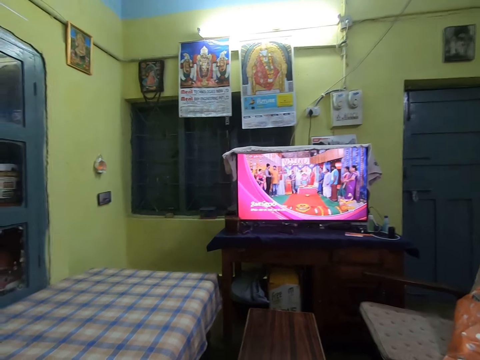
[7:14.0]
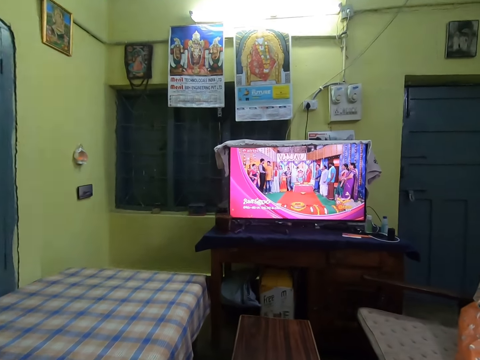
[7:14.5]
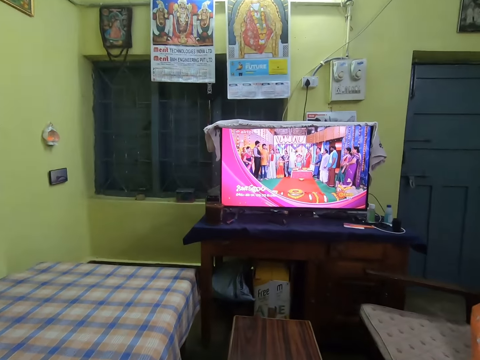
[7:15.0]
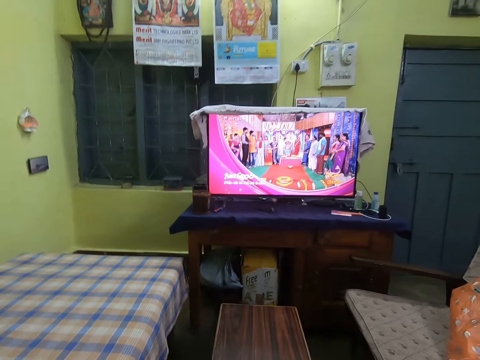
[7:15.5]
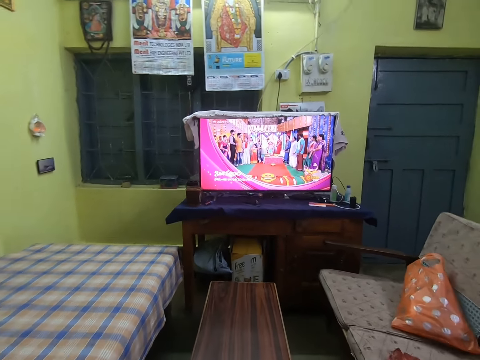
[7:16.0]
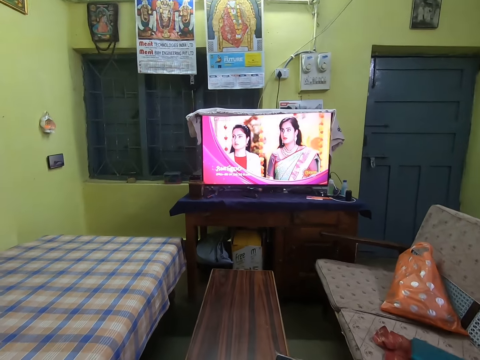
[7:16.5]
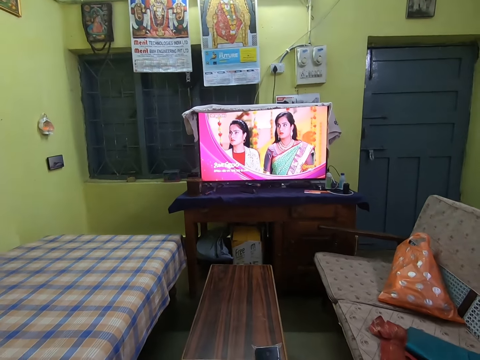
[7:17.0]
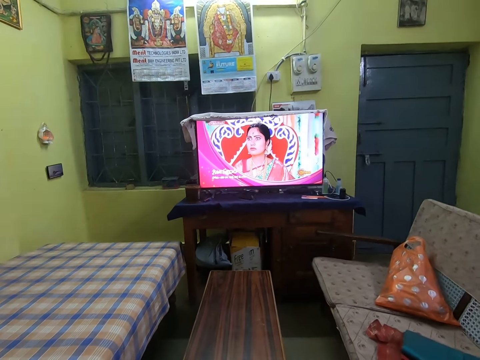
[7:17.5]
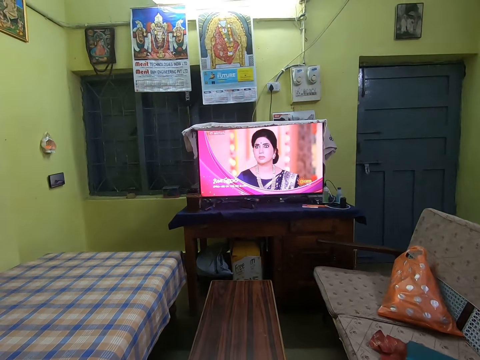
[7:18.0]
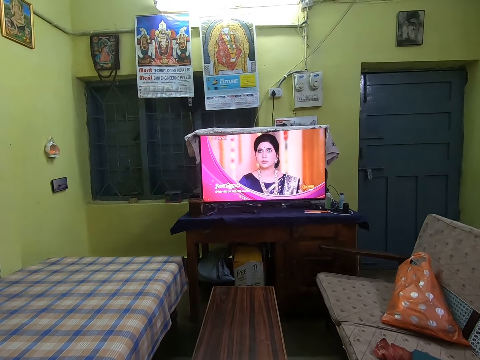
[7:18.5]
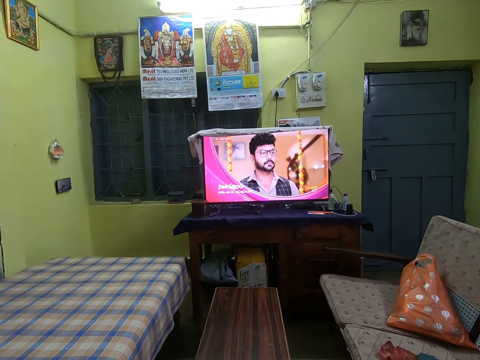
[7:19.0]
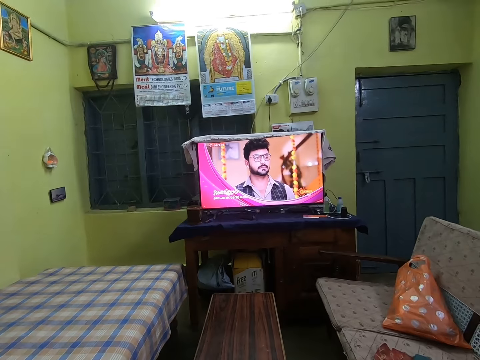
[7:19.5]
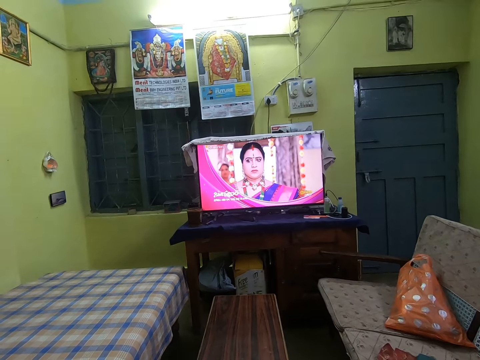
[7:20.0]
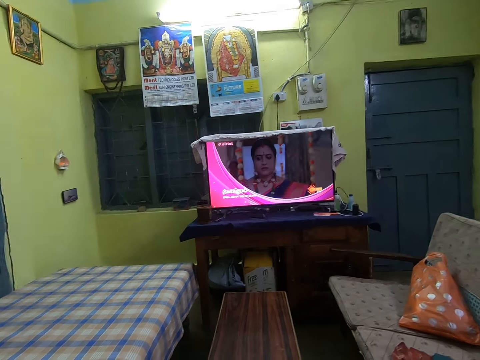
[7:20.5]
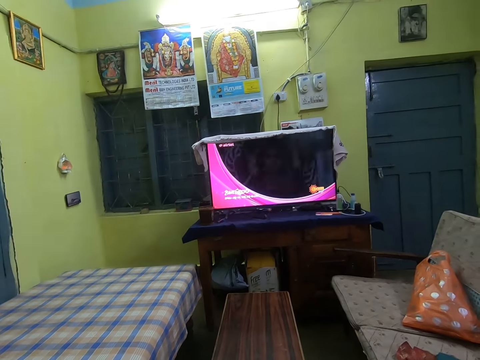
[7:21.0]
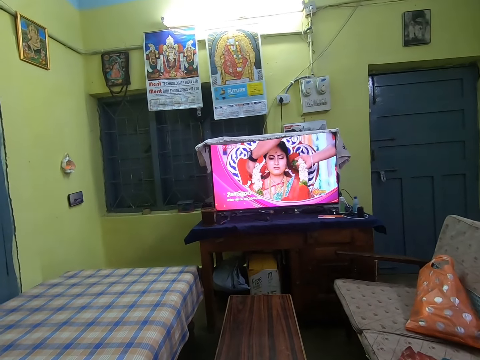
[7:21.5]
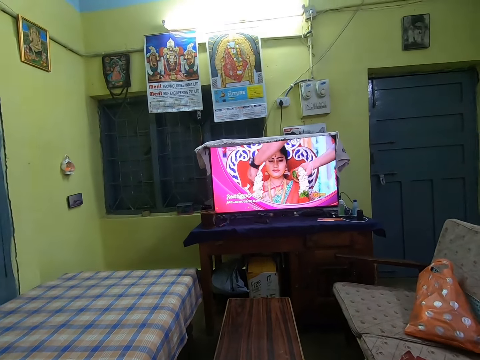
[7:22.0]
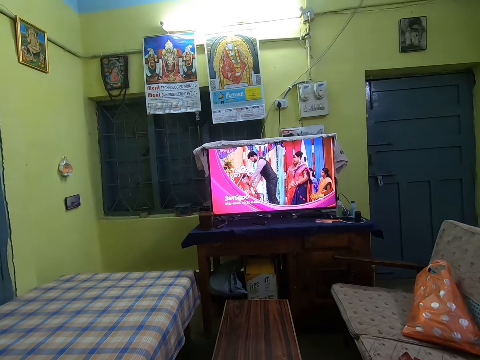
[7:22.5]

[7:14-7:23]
The camera wearer holds a remote control with his right hand. He points the remote control on the television.

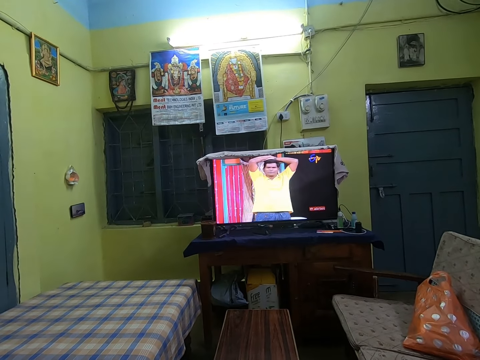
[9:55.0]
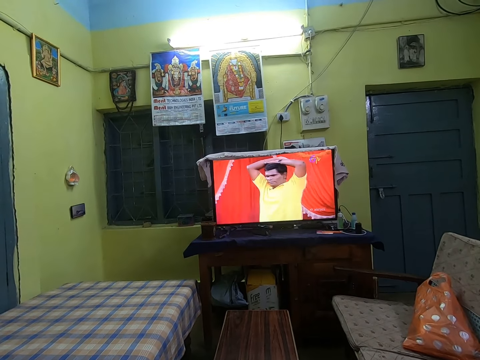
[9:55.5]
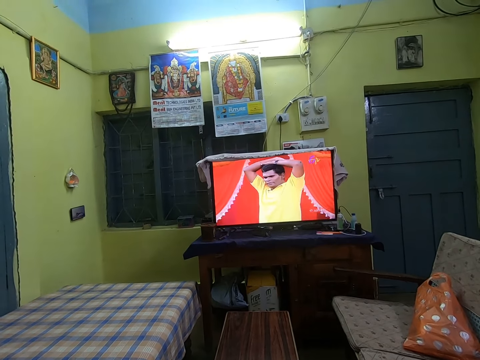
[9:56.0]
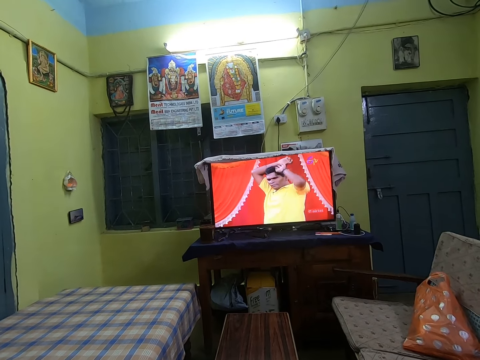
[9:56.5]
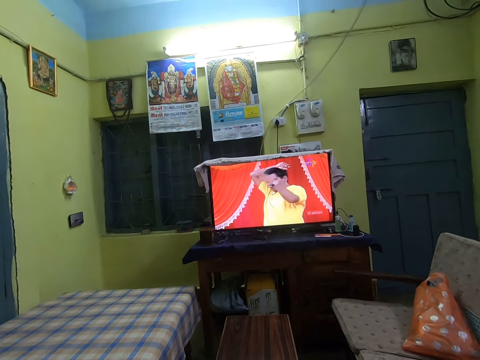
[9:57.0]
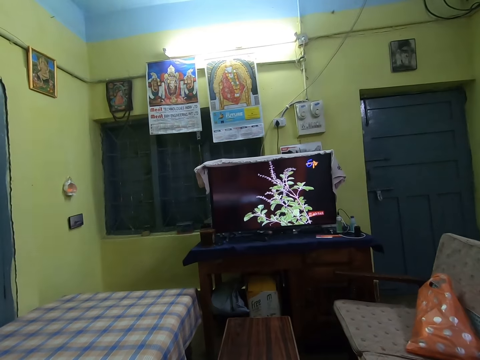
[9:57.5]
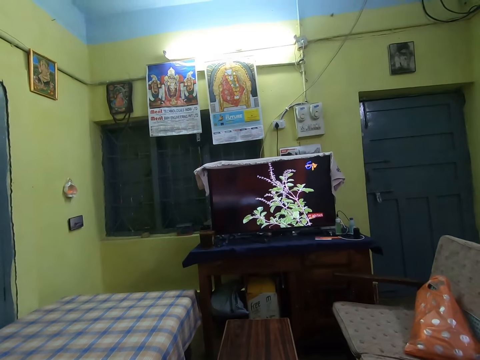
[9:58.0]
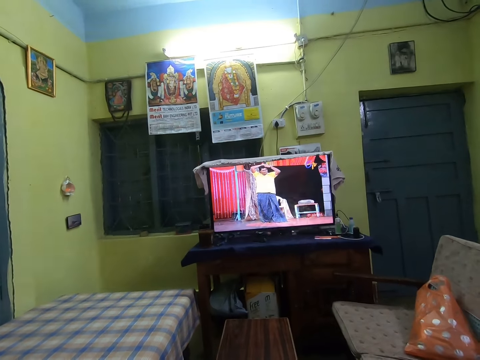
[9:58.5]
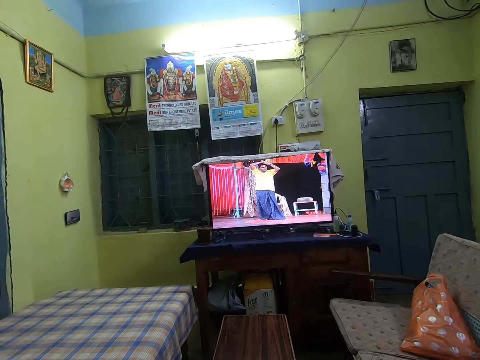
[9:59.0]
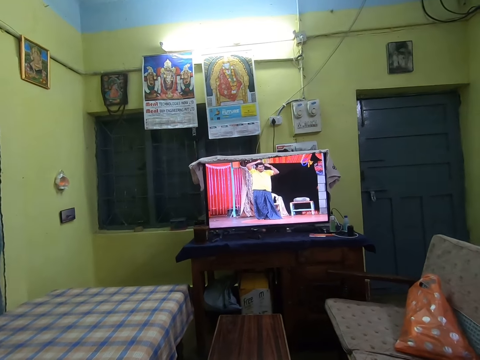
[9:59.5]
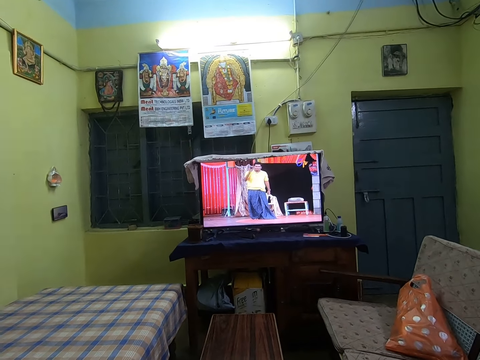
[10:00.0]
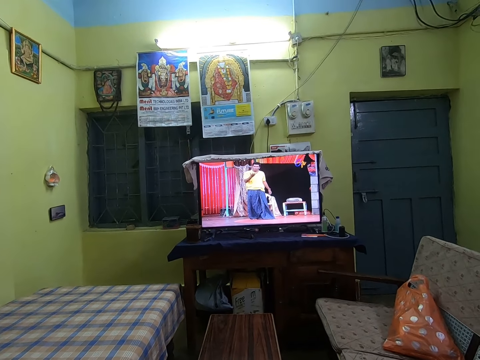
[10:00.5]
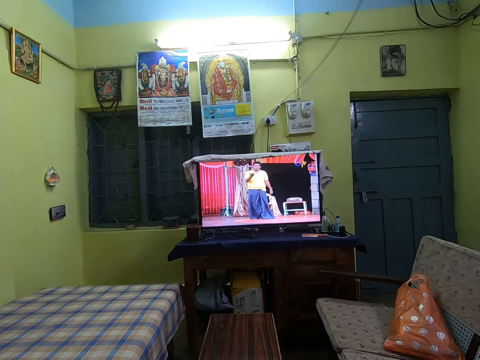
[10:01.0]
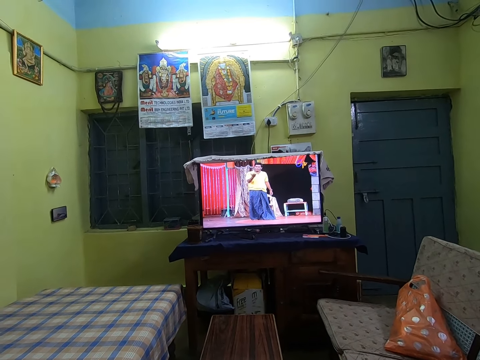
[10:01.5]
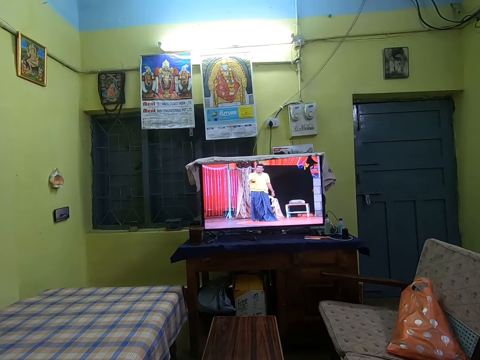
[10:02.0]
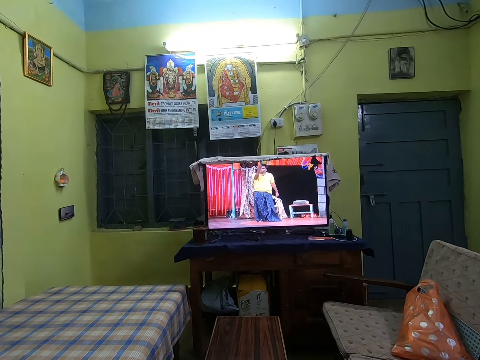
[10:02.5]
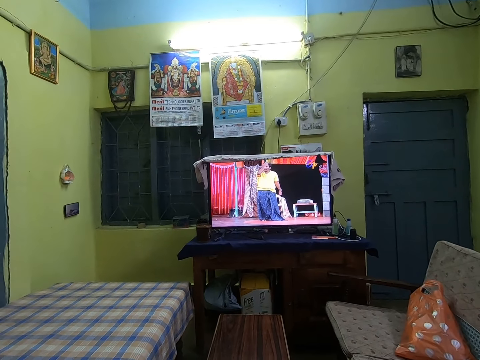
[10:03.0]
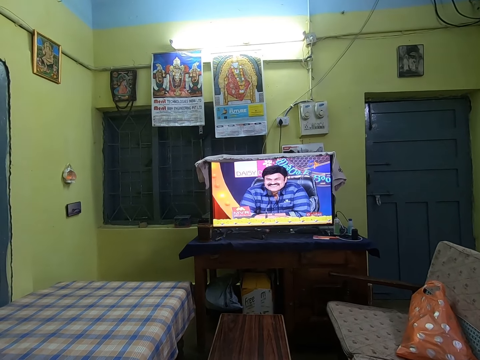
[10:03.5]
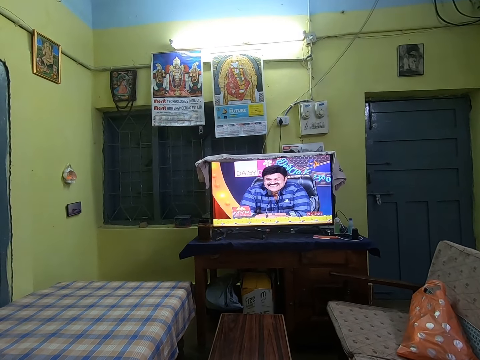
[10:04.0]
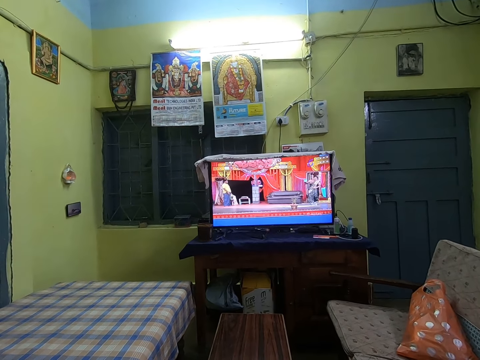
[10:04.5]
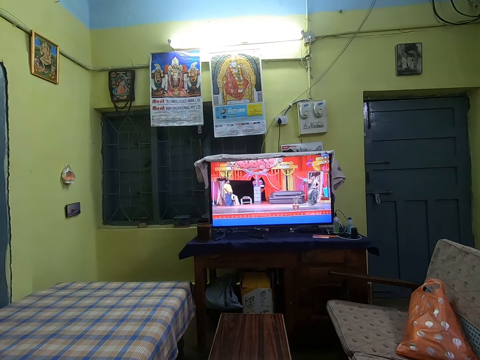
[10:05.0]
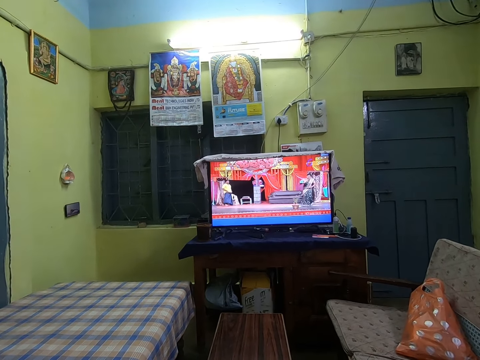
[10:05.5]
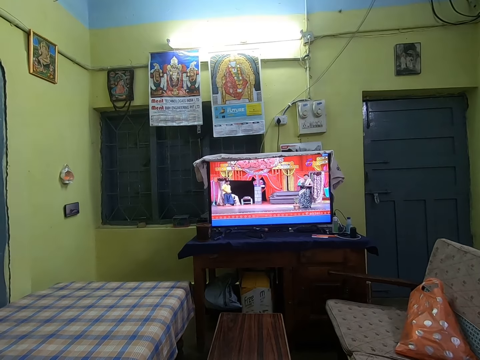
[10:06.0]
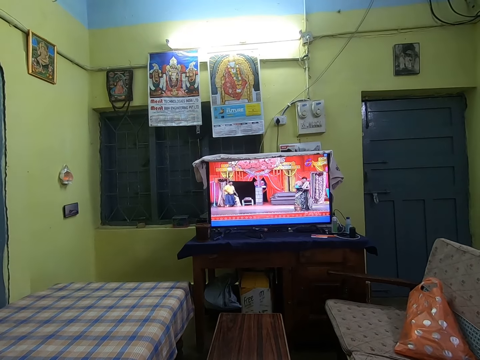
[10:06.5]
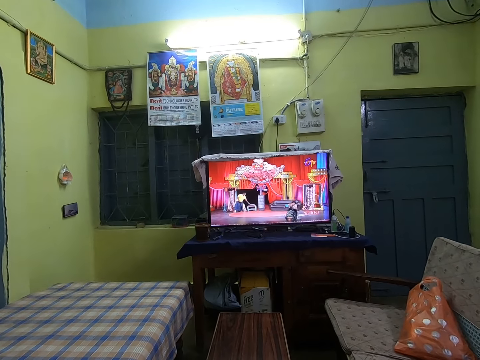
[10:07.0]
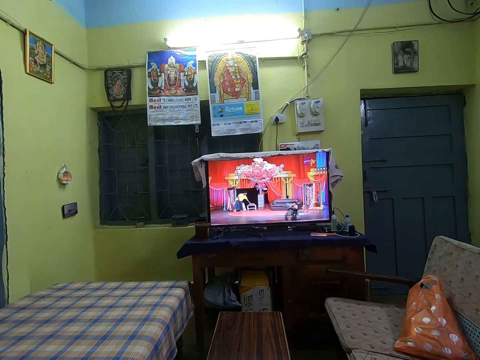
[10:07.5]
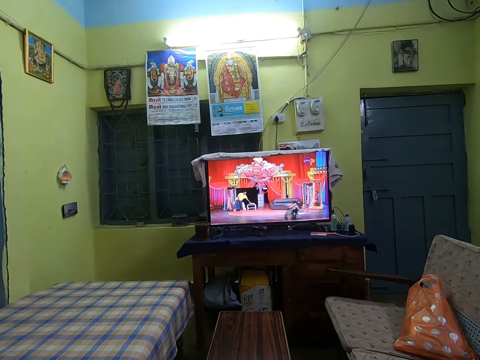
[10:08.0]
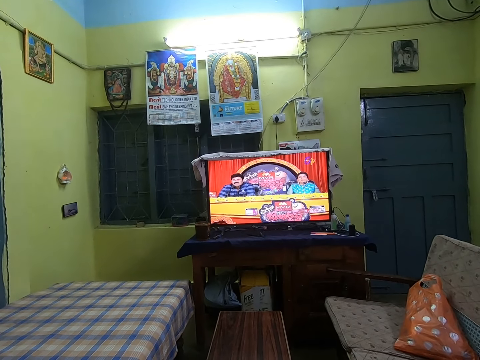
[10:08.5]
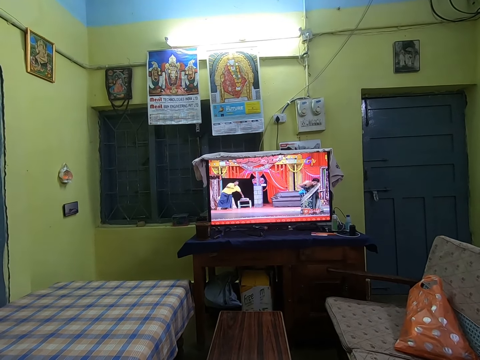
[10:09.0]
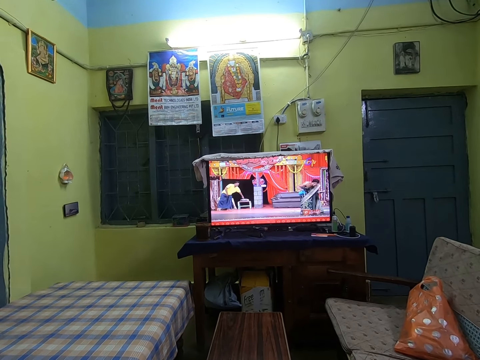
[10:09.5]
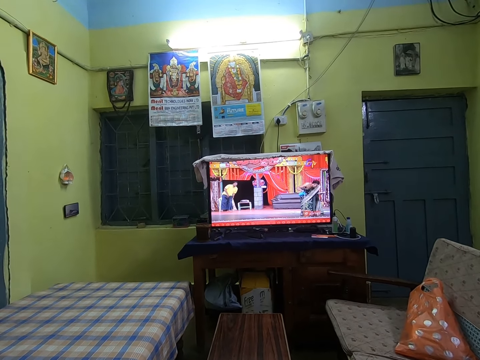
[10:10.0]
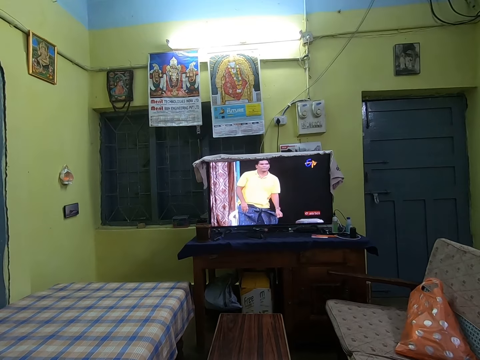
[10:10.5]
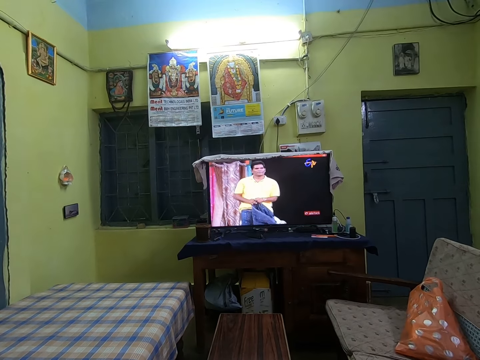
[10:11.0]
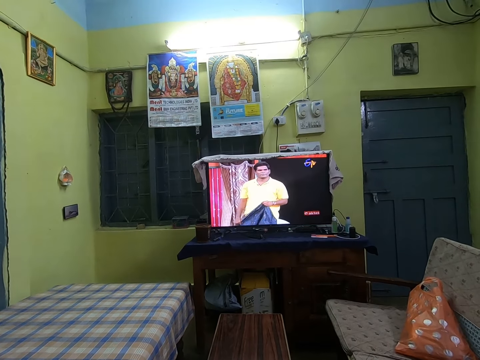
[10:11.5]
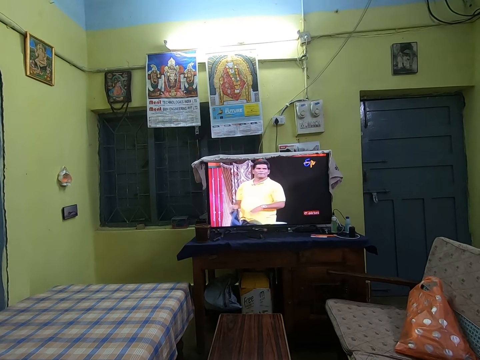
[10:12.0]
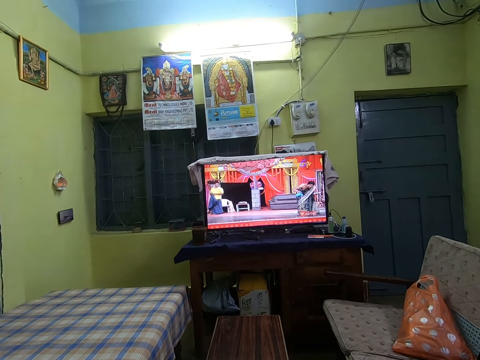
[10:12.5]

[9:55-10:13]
The camera wearer coughs. A woman laughs.
